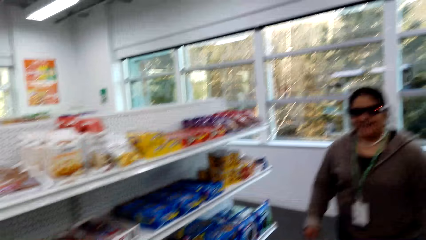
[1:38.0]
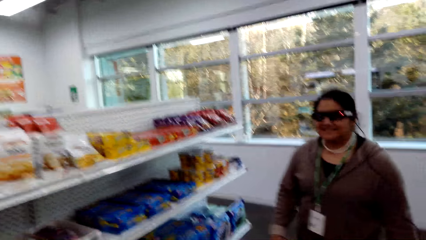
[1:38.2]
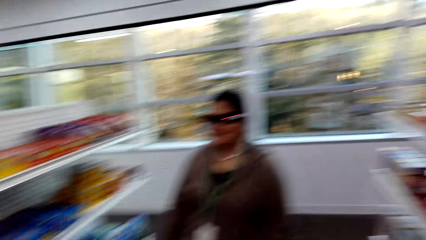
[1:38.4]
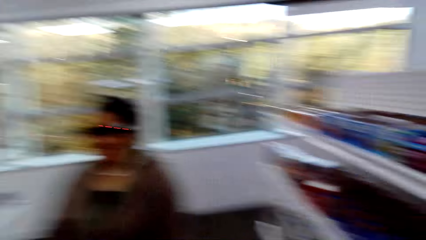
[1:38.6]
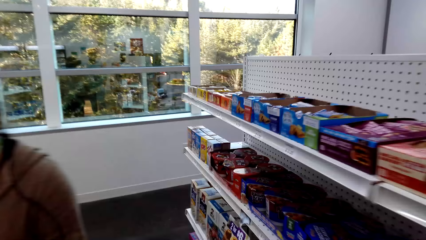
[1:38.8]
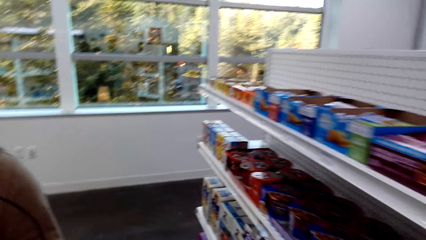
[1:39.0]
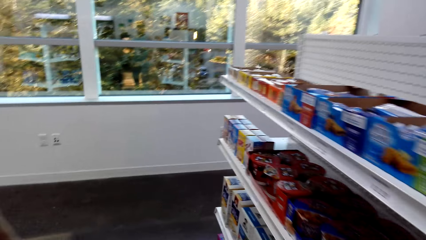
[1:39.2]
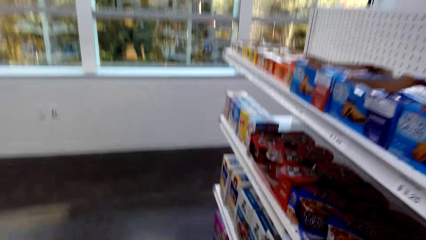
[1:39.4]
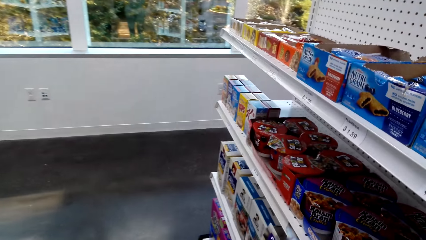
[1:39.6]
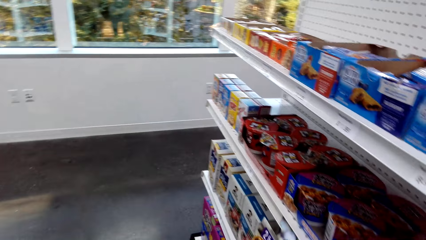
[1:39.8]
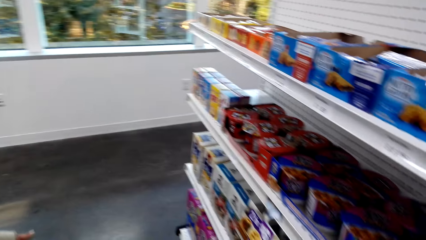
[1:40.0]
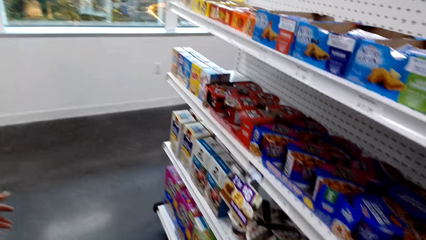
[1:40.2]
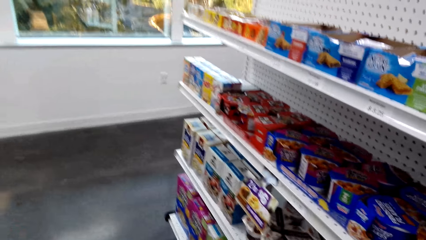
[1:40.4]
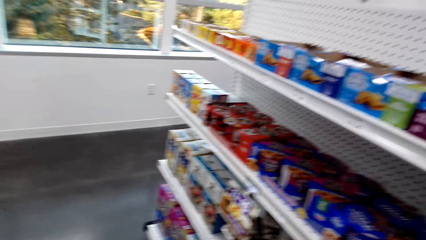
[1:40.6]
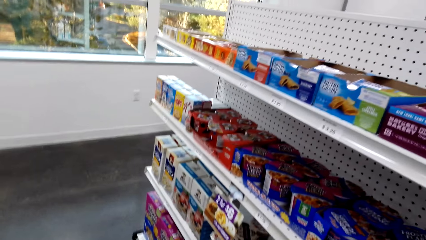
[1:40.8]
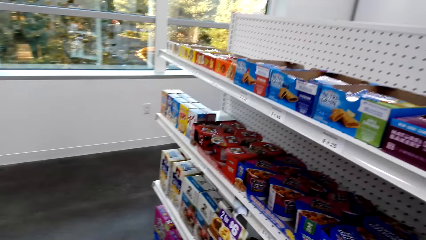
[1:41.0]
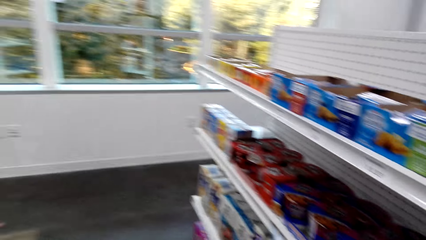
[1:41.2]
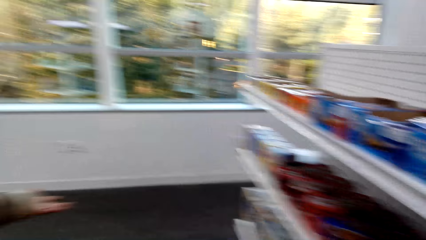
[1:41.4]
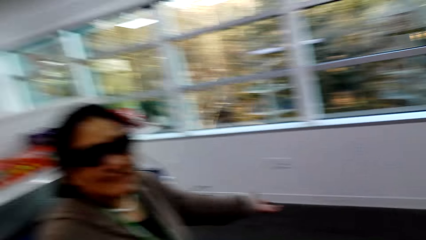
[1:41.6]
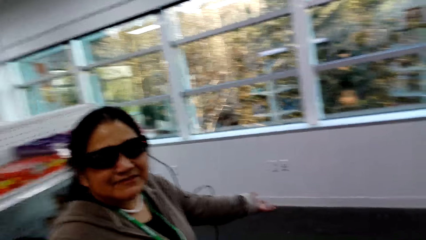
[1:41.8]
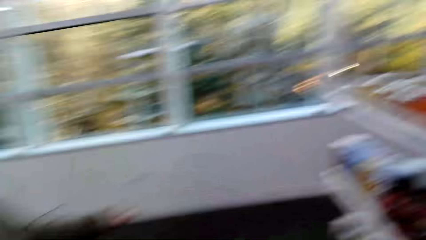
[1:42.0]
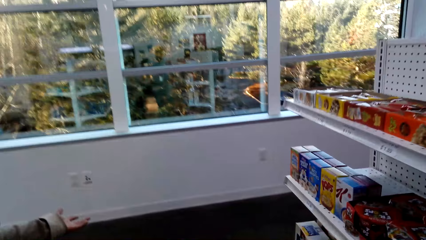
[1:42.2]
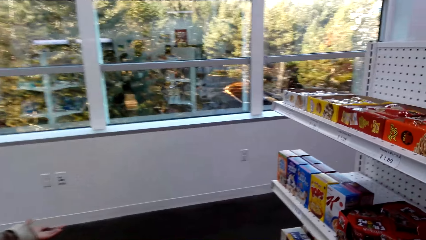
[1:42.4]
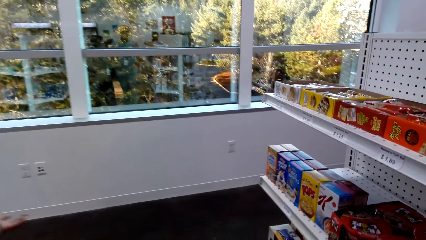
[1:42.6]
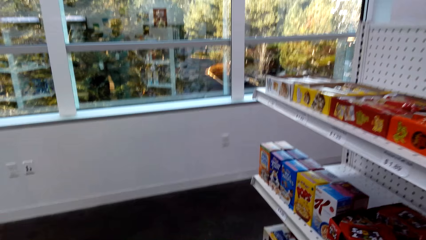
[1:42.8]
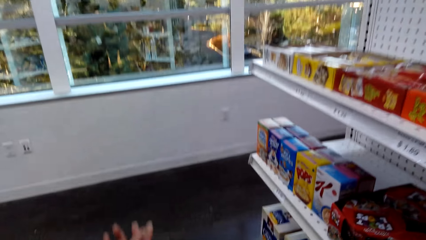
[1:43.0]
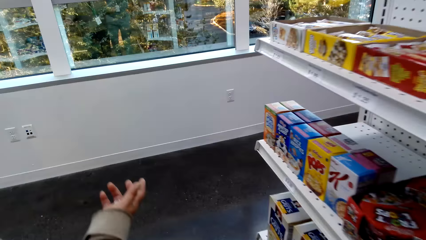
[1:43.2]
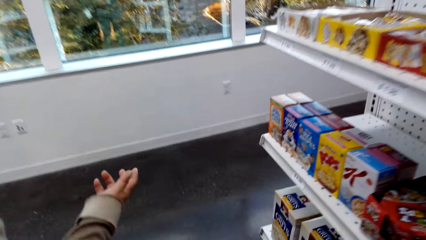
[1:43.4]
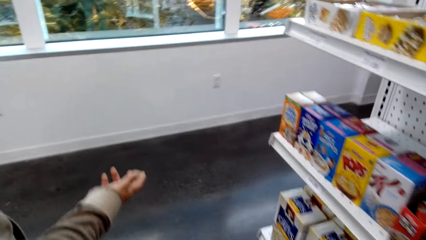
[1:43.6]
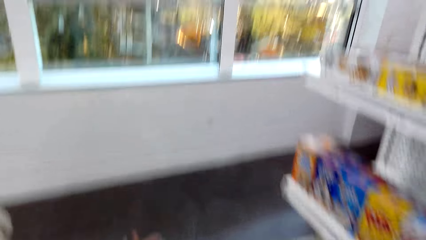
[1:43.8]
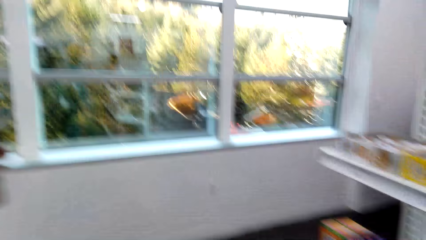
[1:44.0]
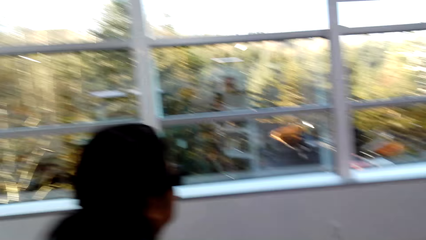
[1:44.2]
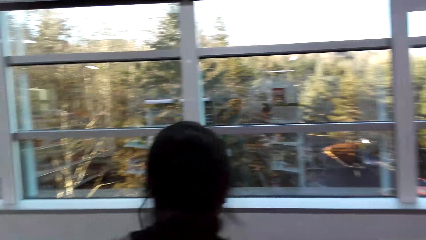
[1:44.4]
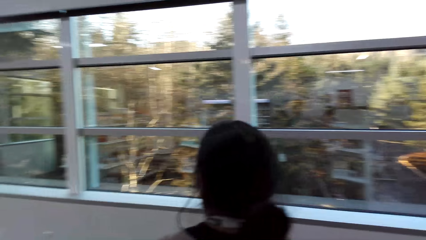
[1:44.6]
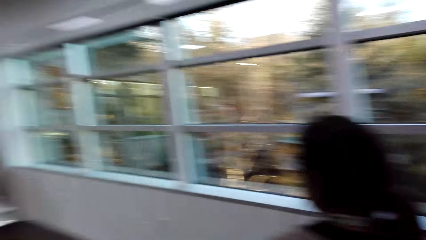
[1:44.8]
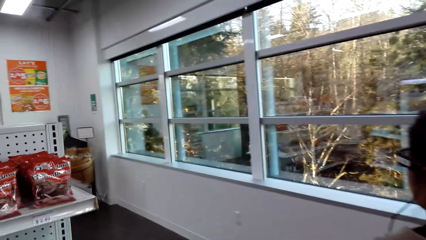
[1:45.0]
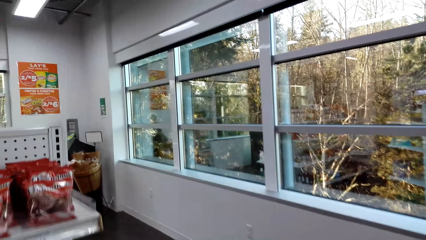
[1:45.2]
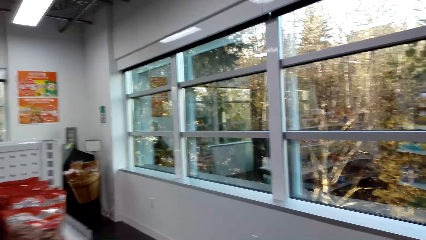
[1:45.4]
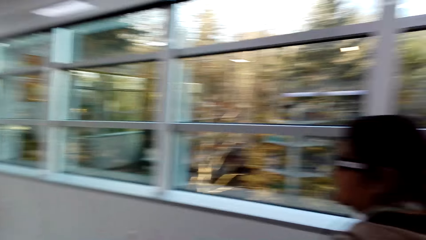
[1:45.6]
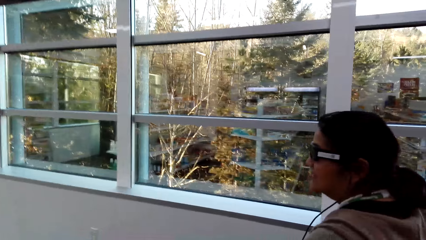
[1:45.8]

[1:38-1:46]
A lady gestures out.

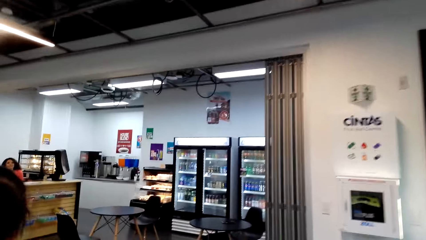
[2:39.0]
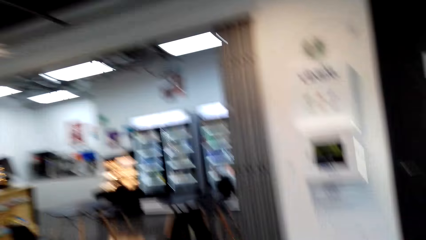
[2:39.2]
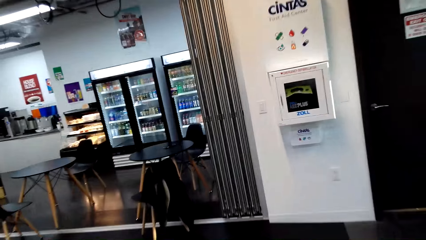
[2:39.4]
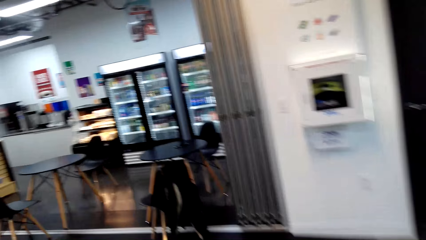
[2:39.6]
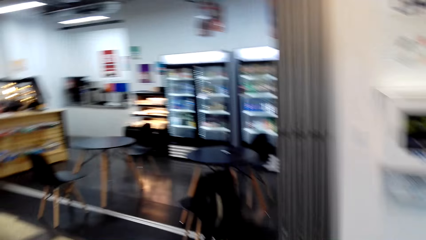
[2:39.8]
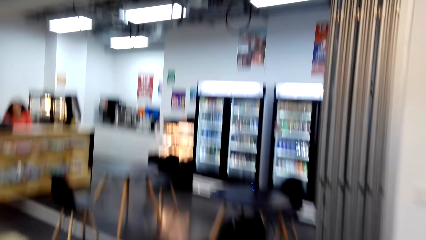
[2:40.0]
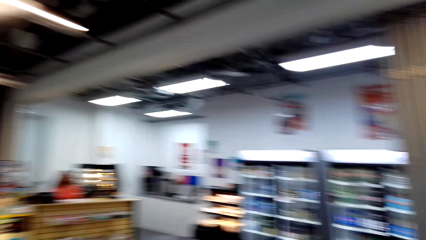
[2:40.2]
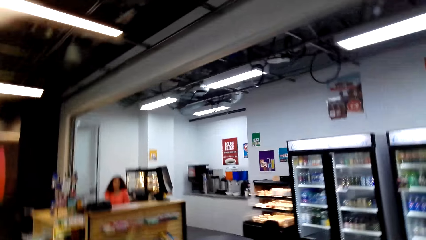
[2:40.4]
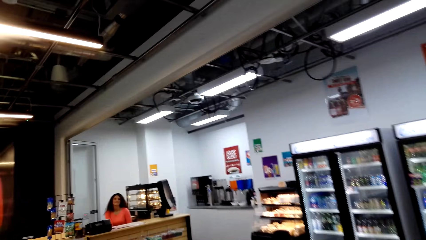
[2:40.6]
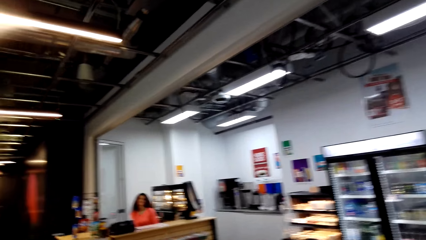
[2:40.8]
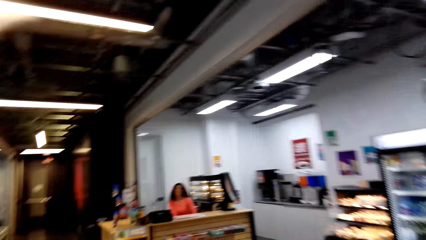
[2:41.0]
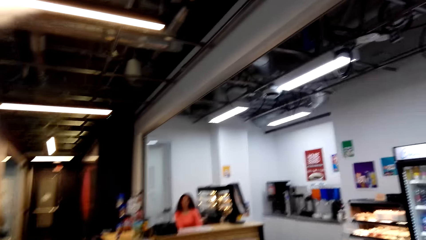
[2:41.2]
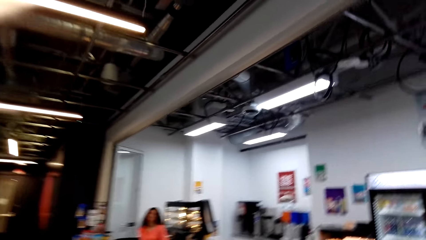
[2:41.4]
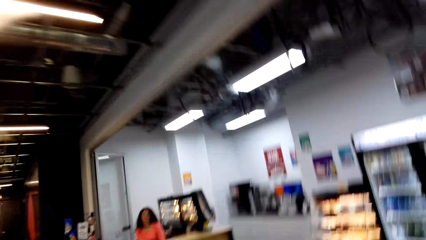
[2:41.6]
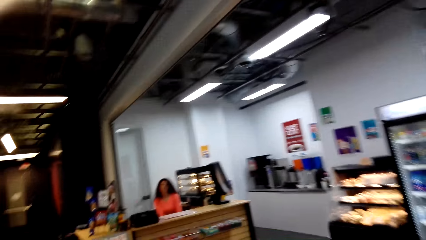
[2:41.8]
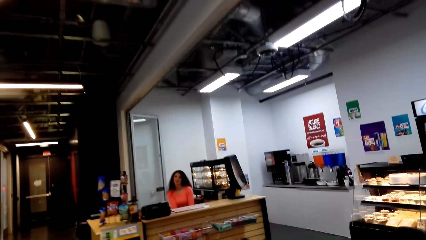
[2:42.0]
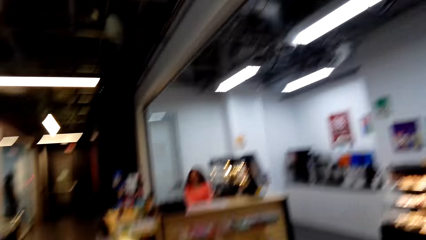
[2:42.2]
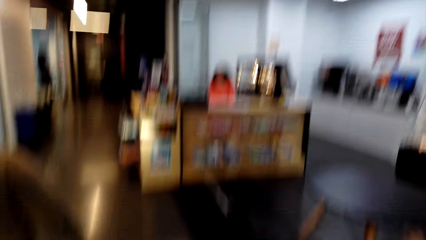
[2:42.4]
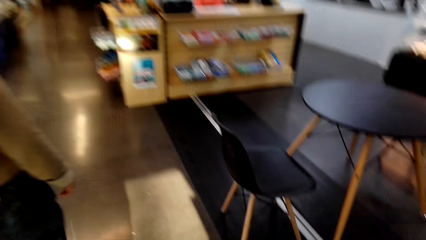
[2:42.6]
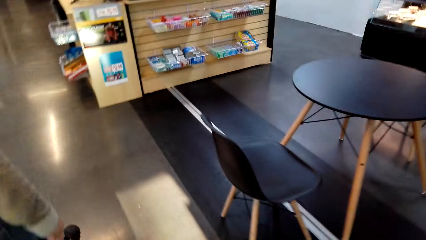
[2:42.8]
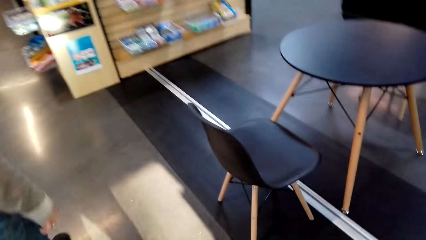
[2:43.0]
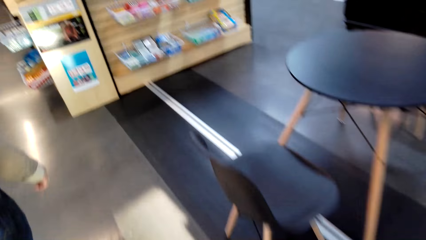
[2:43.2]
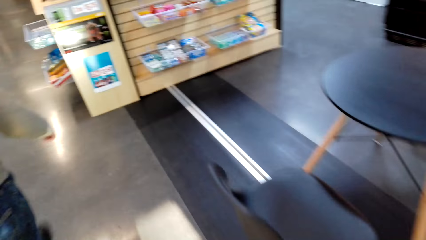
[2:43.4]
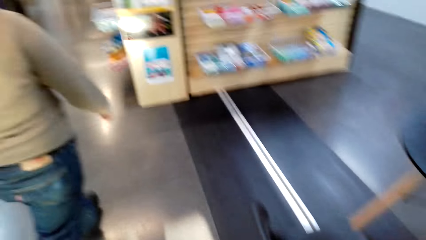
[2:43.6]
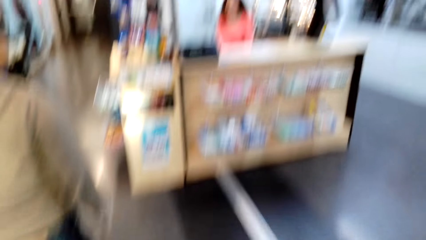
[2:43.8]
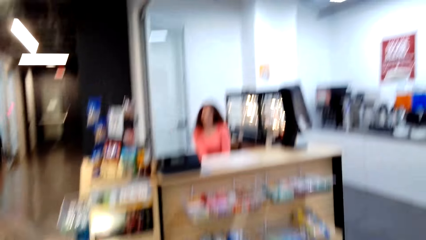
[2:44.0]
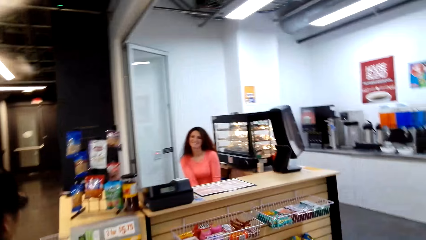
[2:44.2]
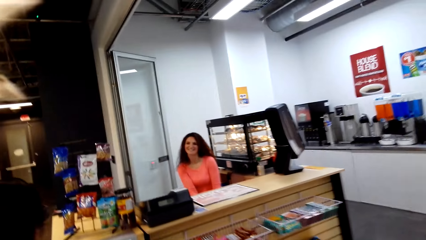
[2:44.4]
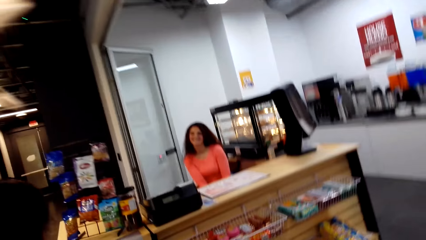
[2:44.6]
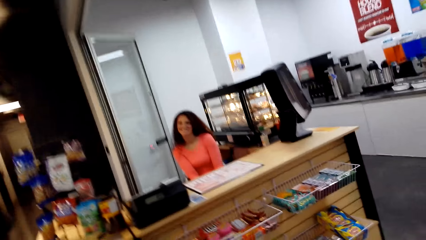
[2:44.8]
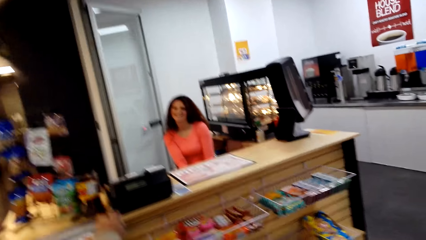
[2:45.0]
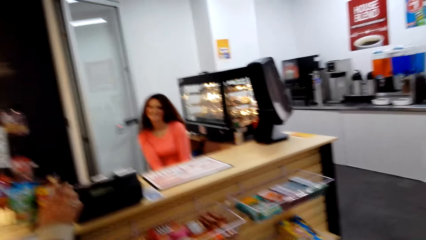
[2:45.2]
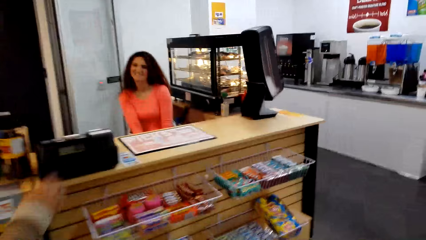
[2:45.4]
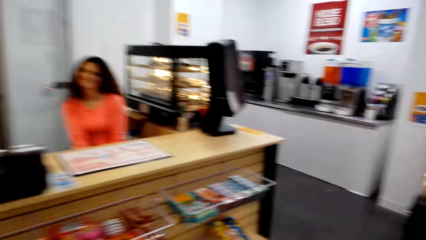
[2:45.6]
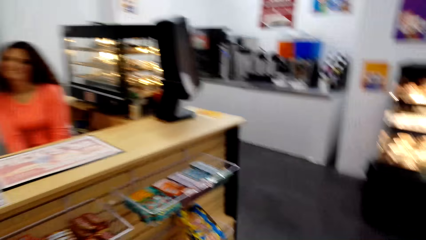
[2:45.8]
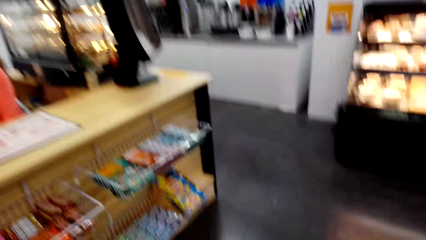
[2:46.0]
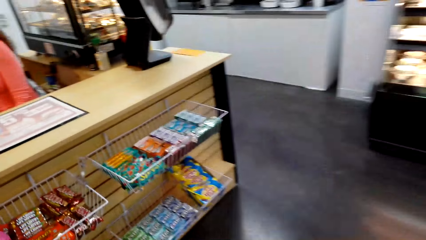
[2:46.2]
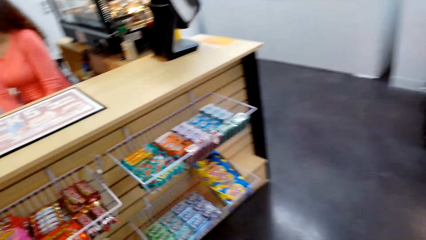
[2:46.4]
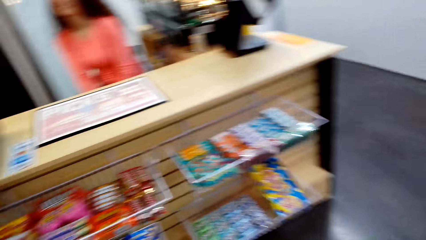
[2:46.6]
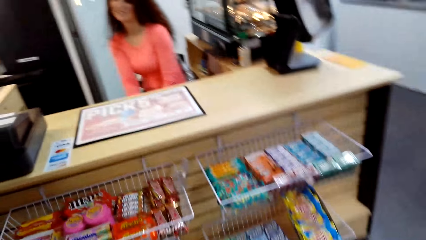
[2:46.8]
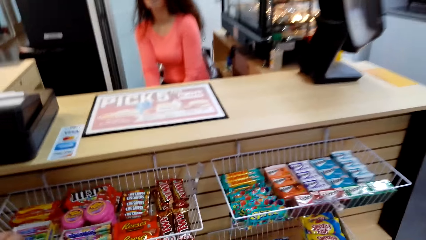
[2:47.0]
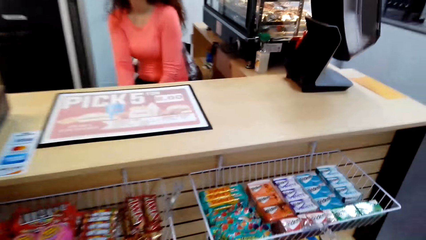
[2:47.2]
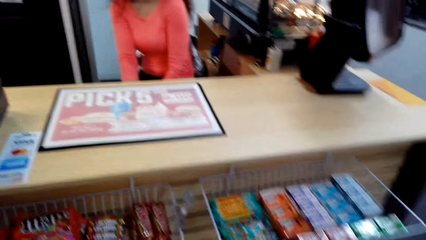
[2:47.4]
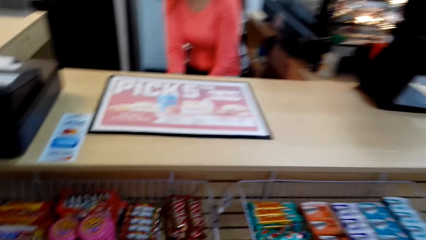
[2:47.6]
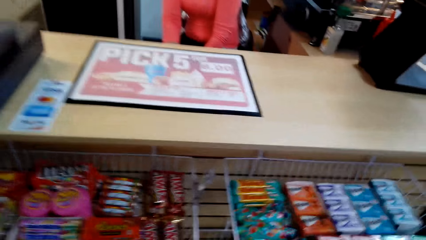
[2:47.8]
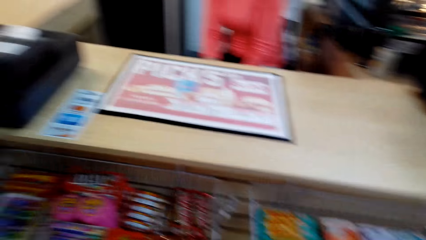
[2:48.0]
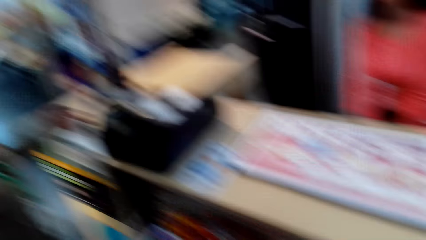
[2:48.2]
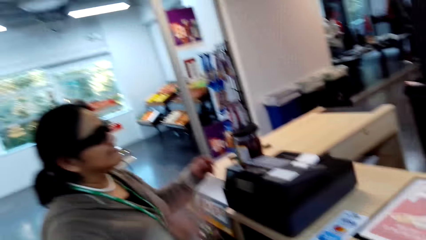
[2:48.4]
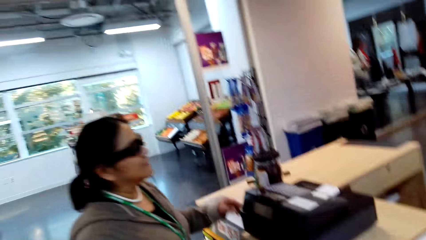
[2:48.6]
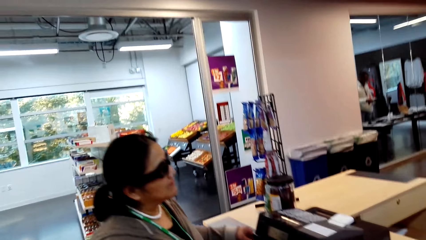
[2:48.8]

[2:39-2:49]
A lady sits in the shop.
